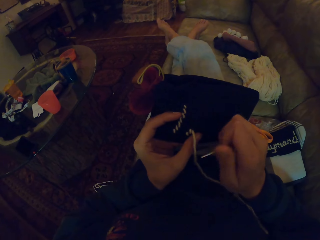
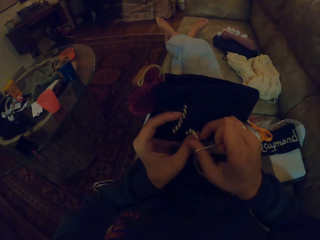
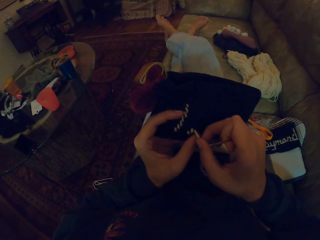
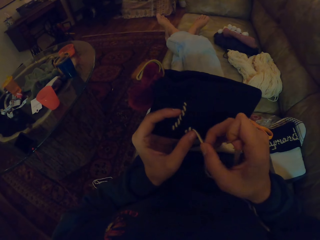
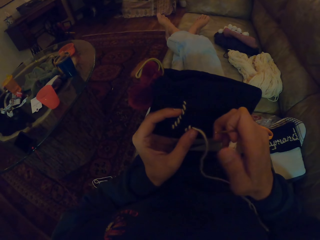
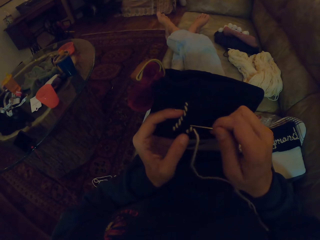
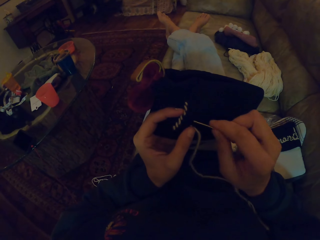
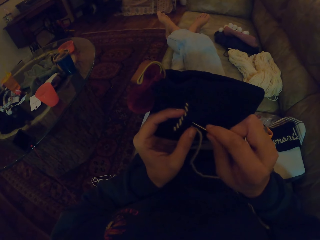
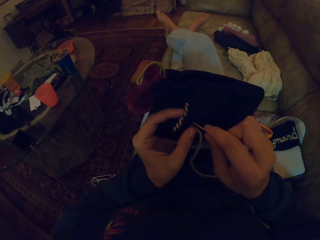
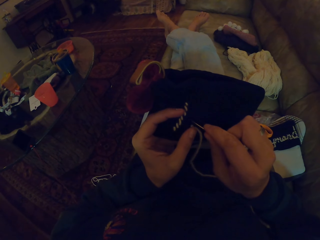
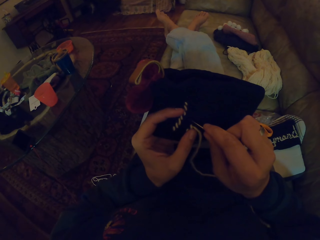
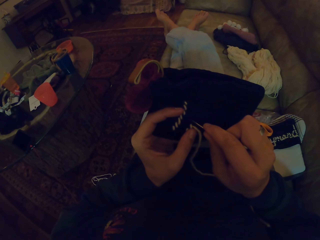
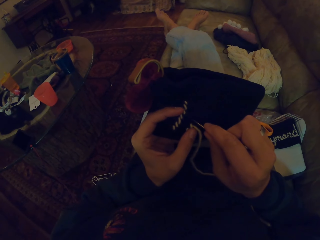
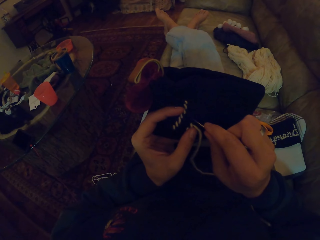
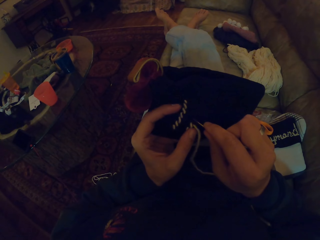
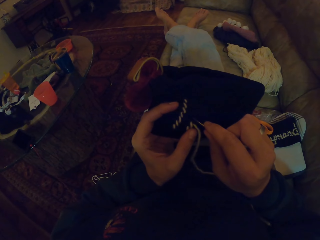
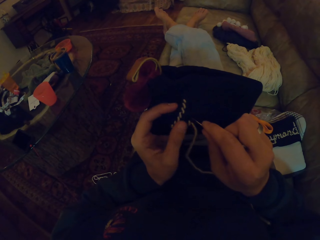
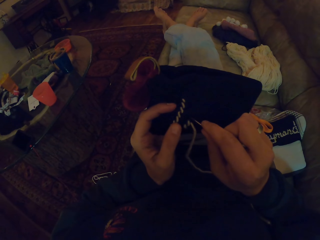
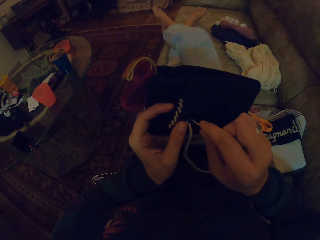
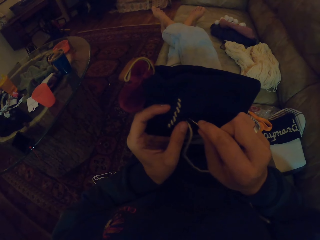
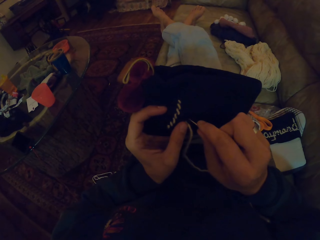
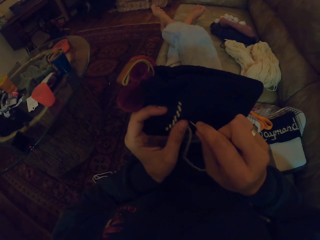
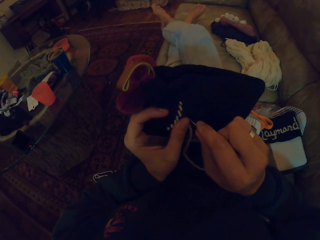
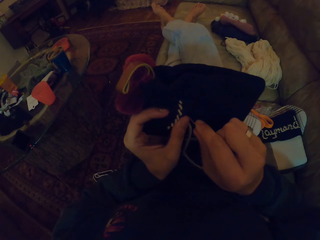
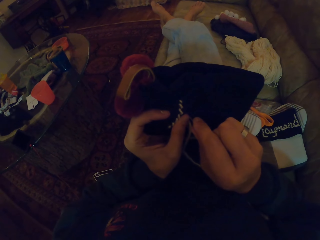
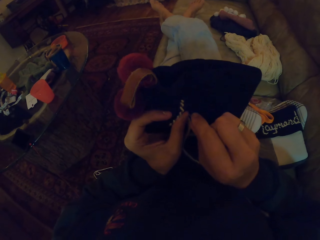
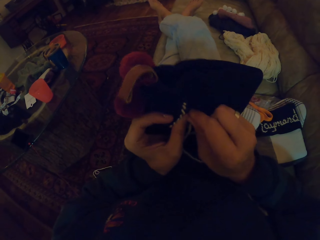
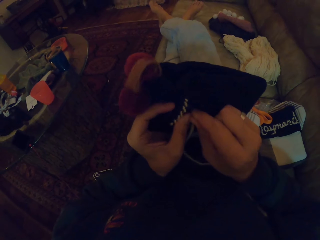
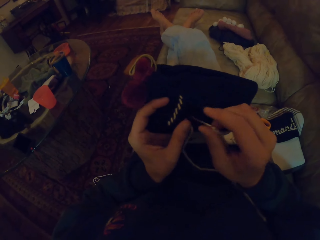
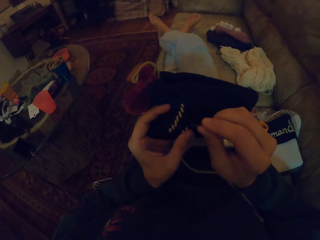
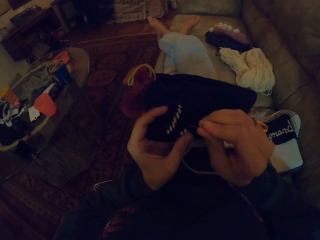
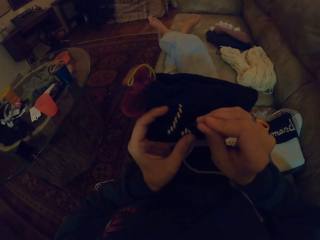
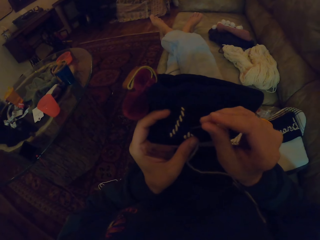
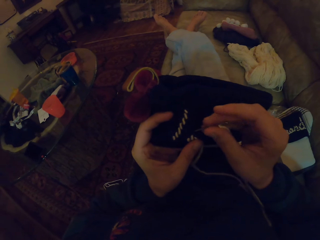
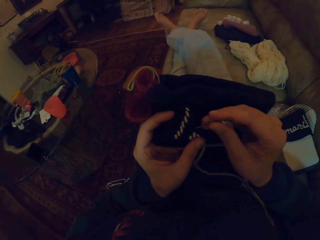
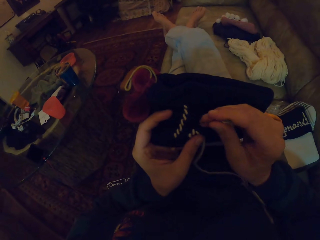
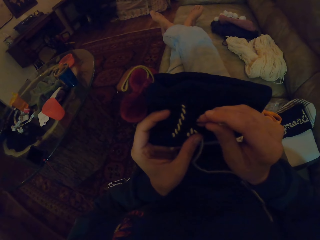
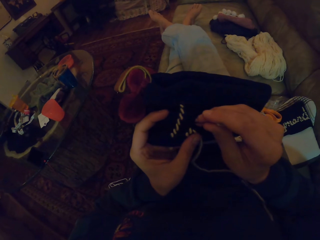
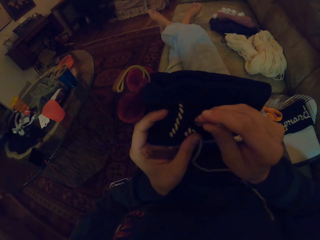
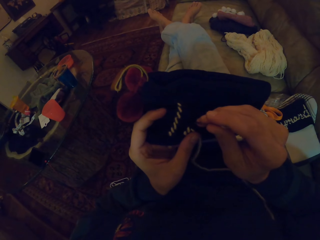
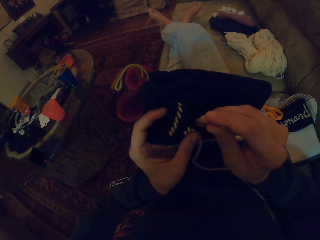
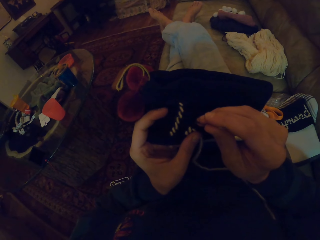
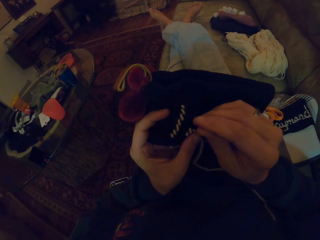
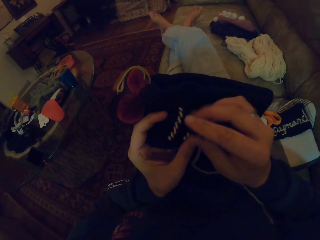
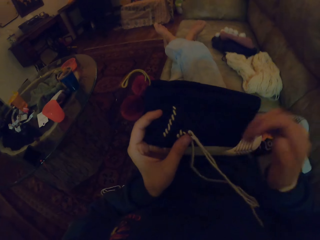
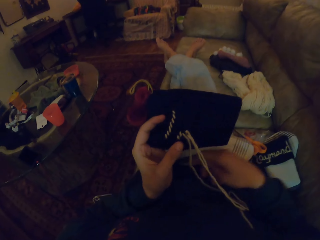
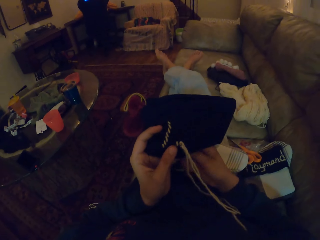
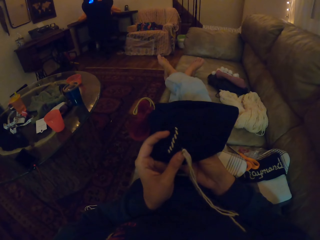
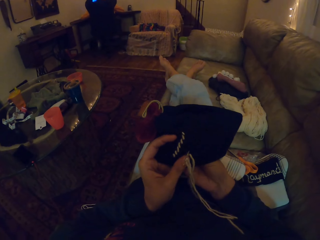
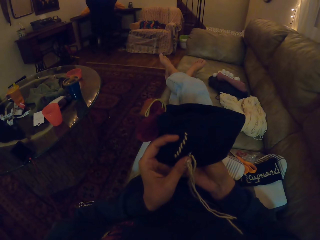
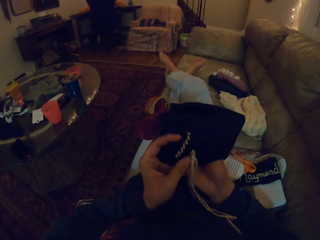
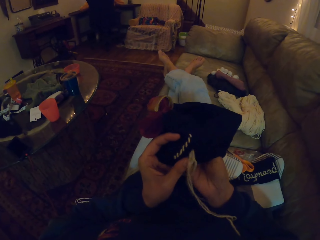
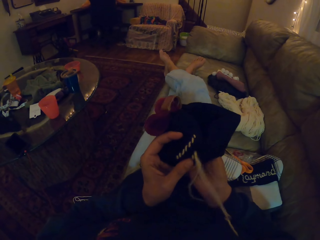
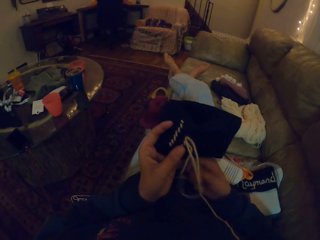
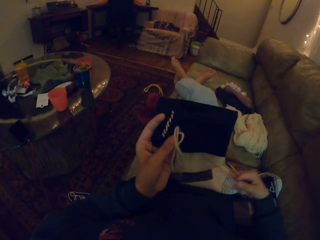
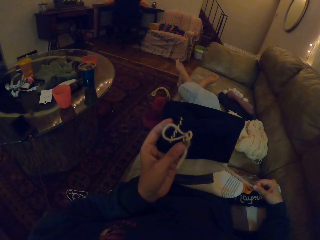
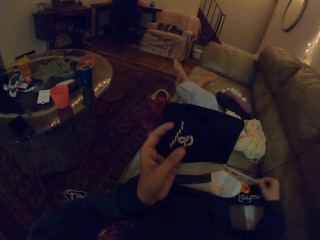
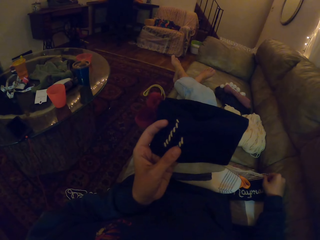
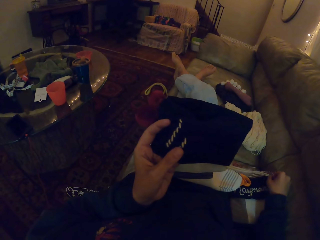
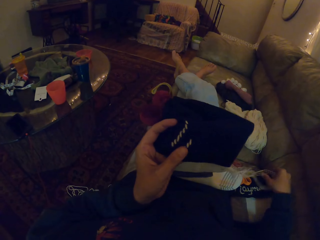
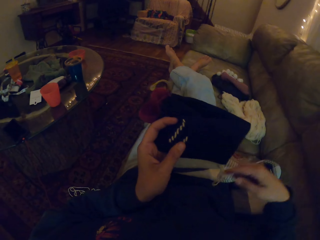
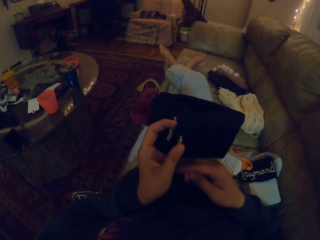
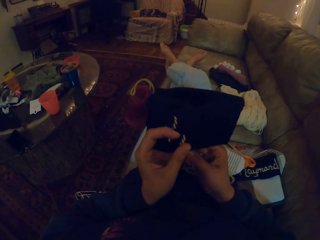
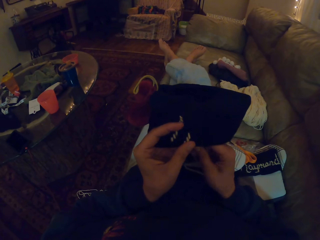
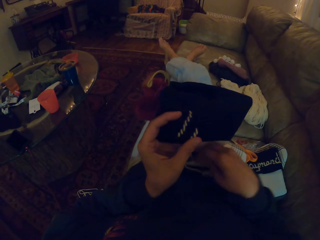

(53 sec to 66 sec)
The camera wearer aligns a thread. They insert a needle in a crochet. They straighten the thread in the crochet.

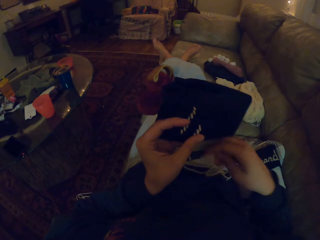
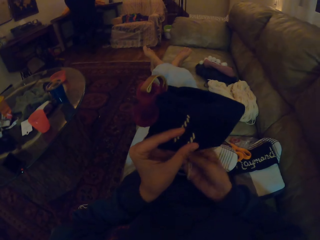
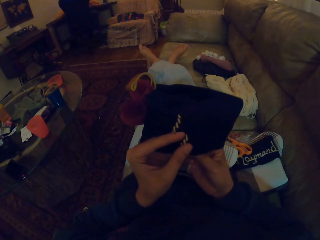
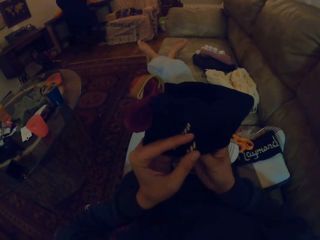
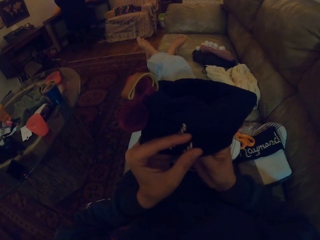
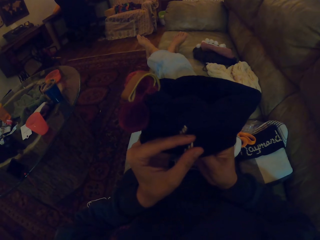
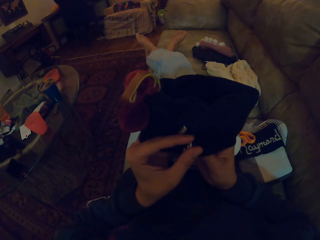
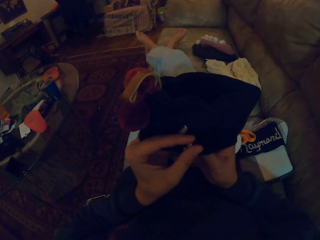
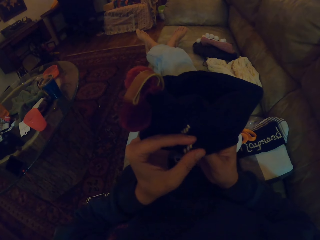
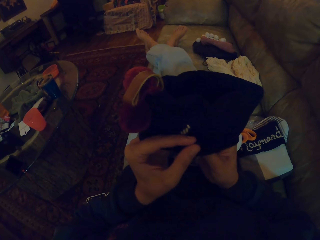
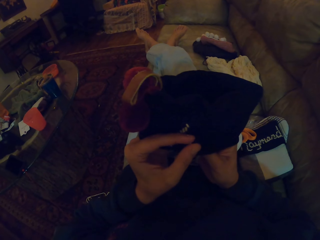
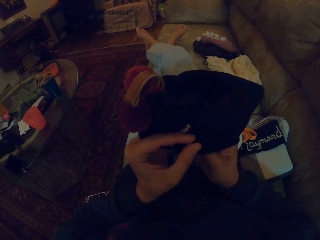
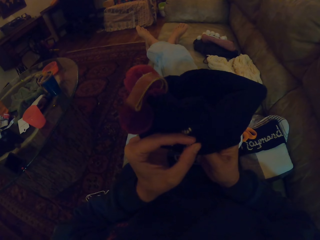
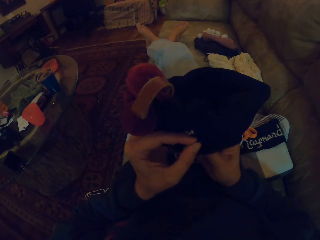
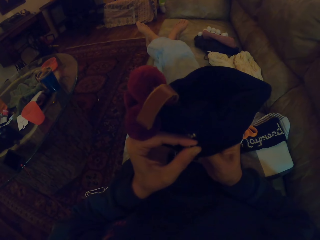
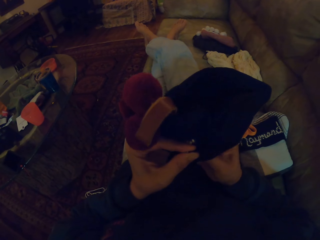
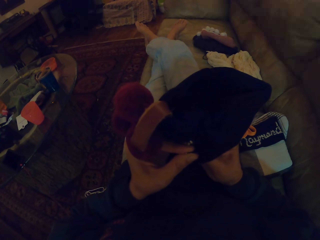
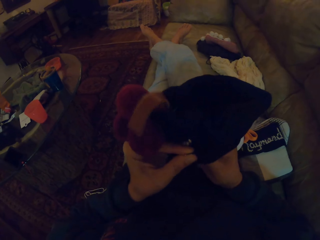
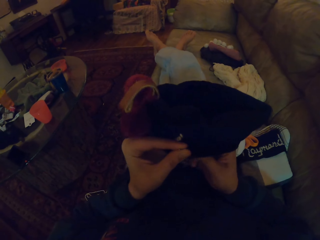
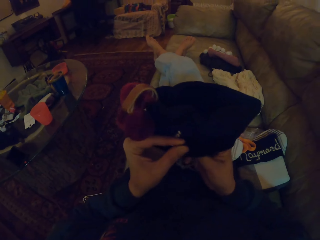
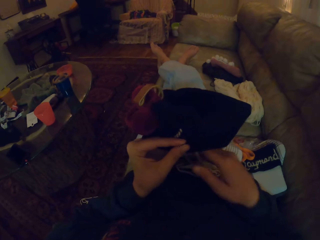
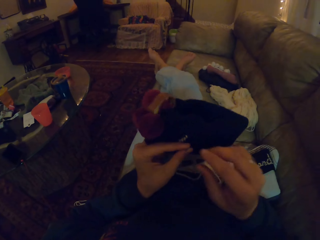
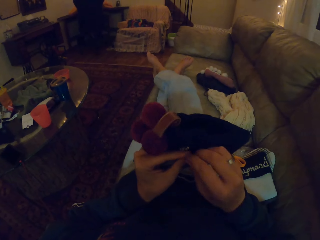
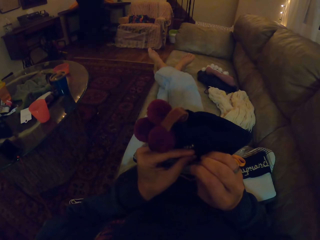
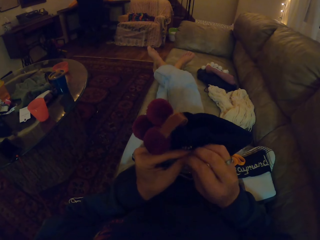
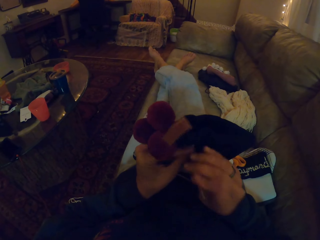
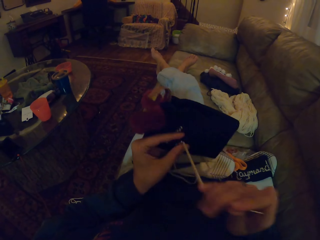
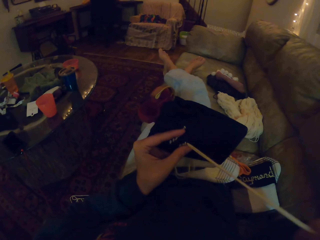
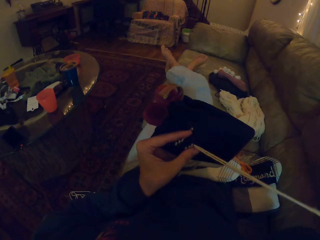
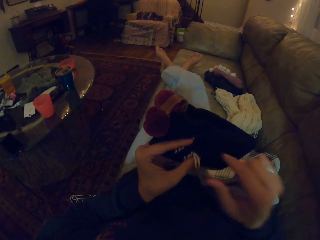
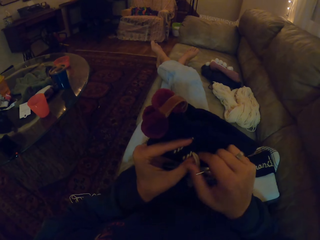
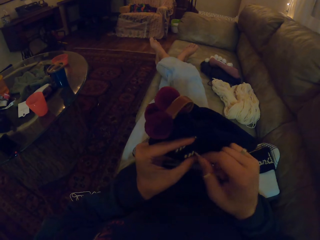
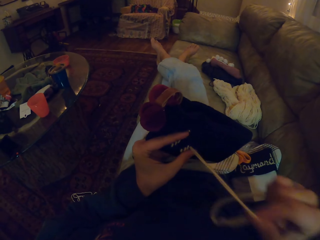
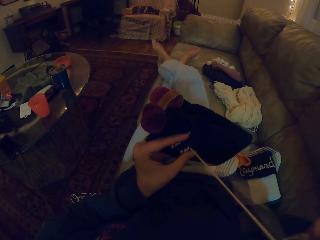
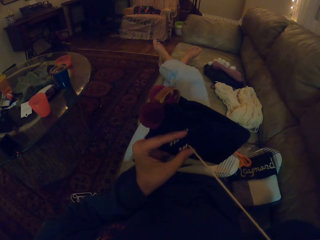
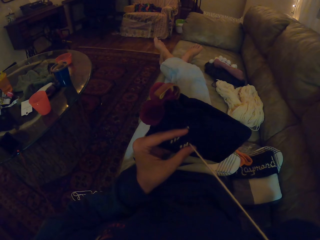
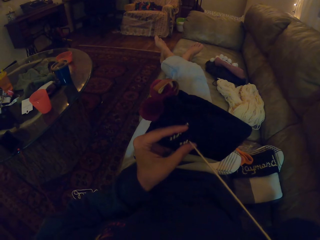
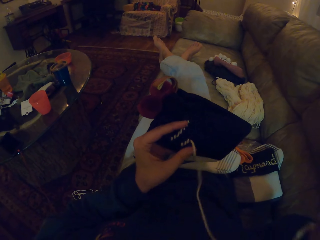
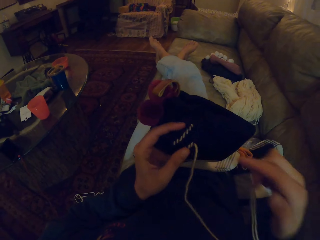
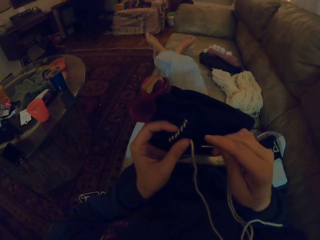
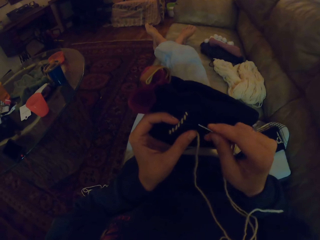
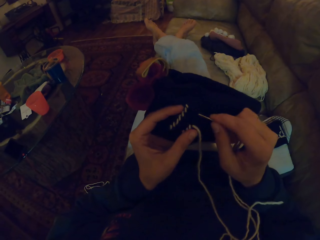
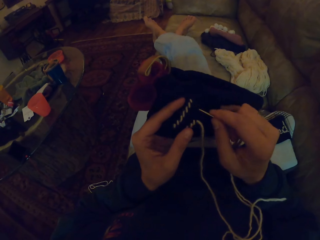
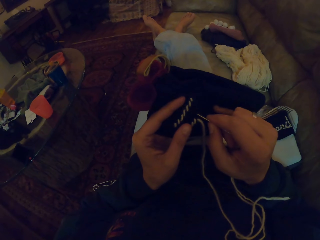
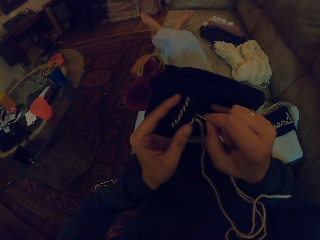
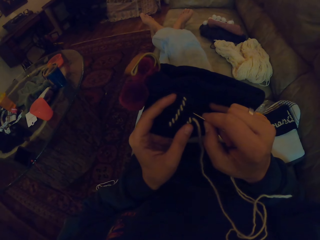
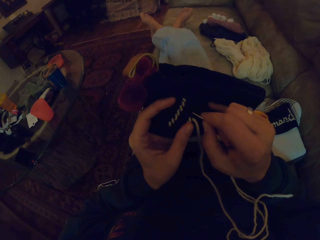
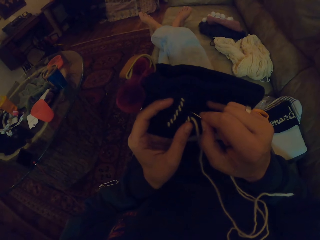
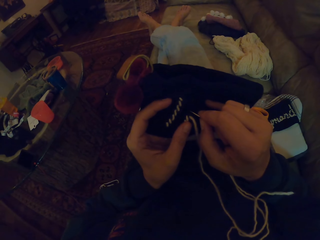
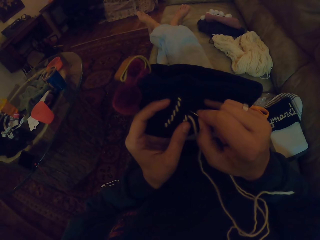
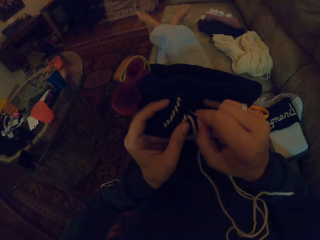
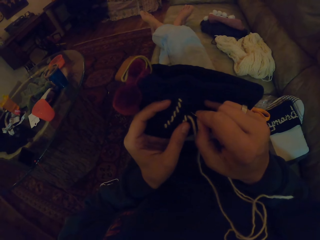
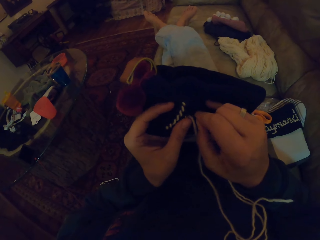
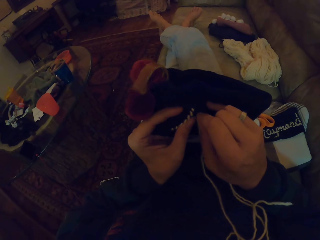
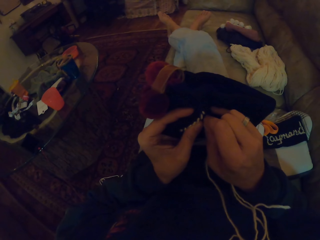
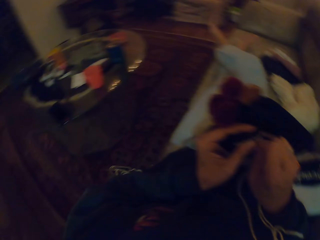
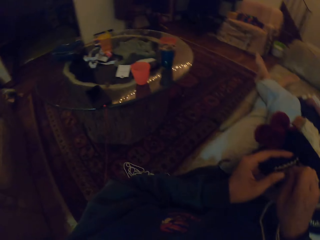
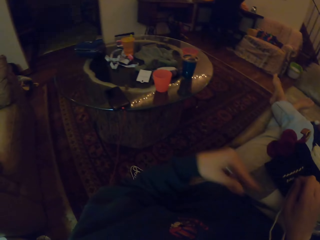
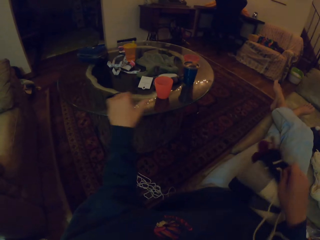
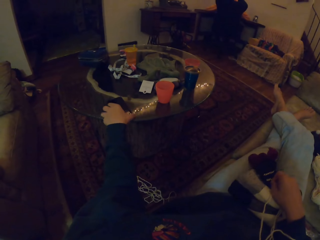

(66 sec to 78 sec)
The camera wearer inserts a needle in a crochet. They straighten a thread in the crochet. They insert the needle in the crochet.
